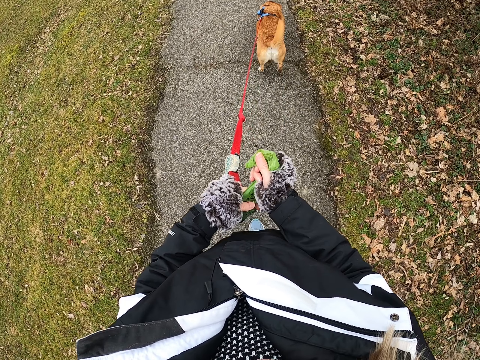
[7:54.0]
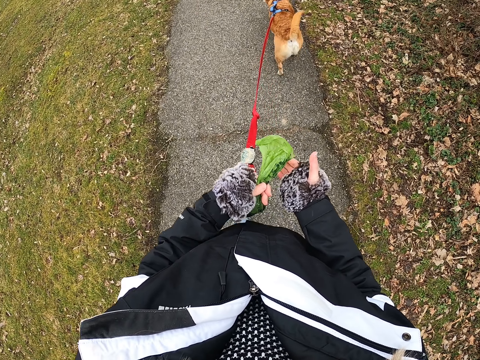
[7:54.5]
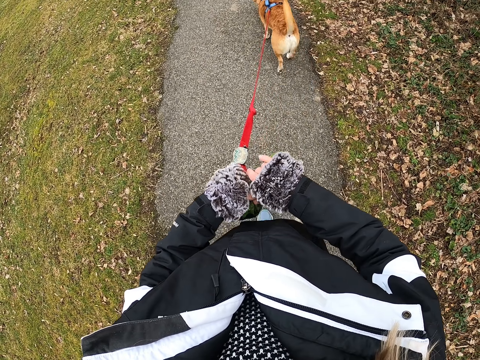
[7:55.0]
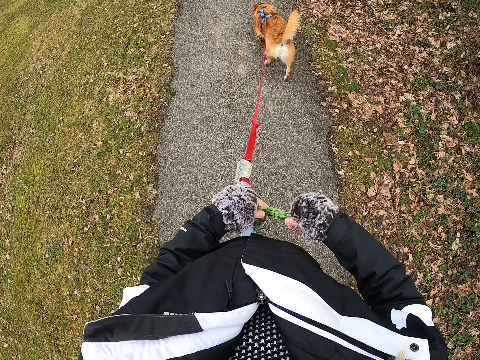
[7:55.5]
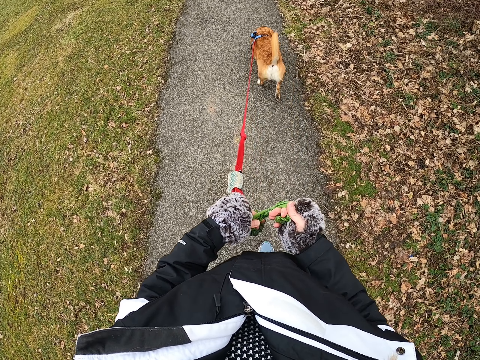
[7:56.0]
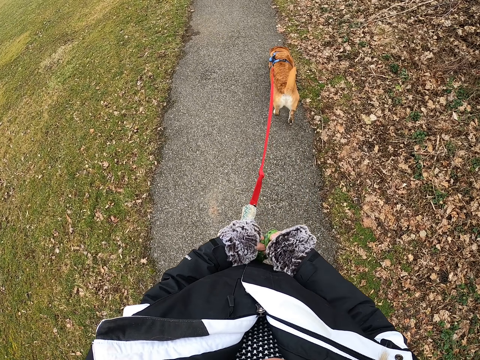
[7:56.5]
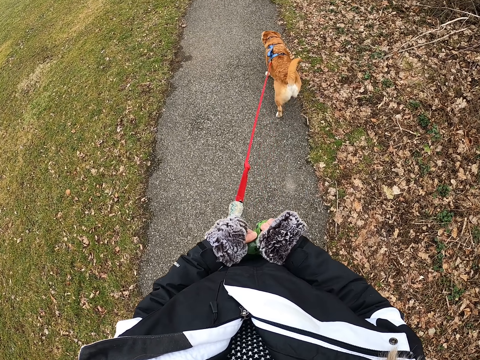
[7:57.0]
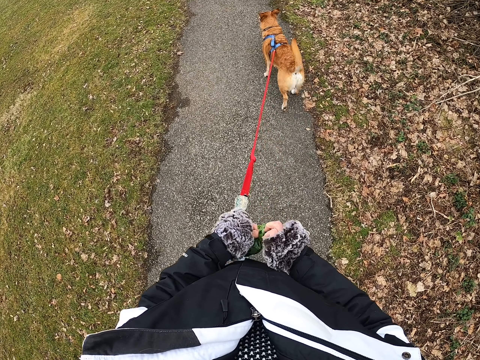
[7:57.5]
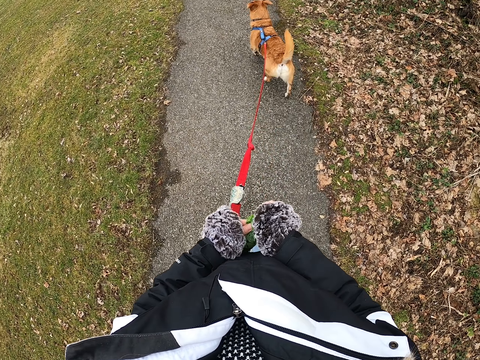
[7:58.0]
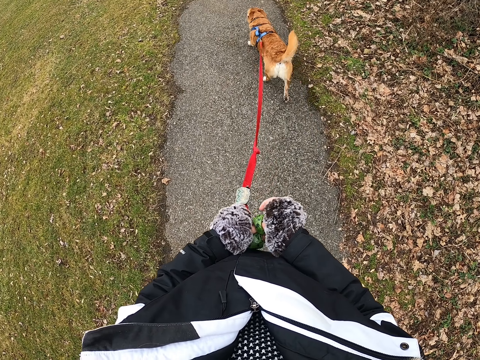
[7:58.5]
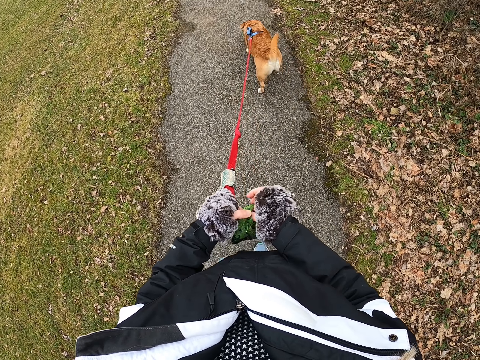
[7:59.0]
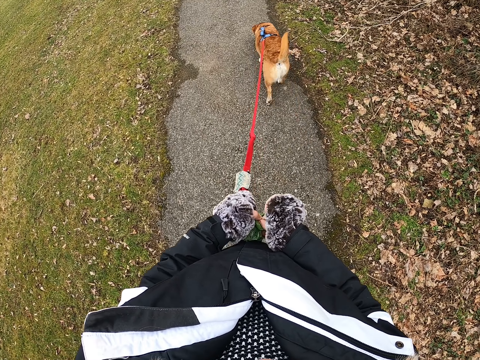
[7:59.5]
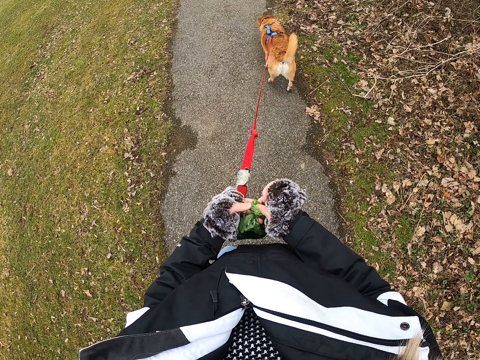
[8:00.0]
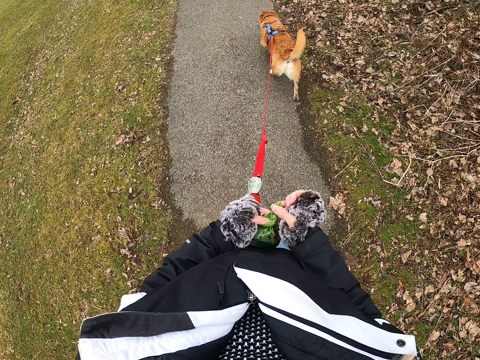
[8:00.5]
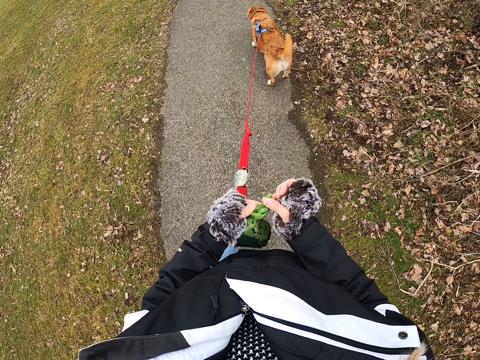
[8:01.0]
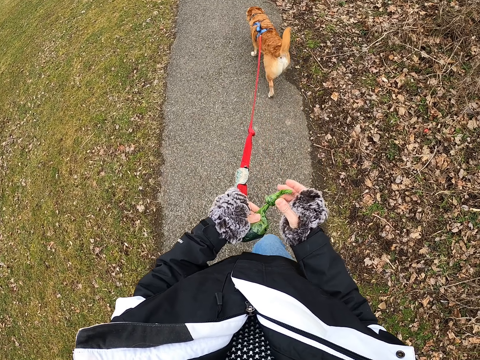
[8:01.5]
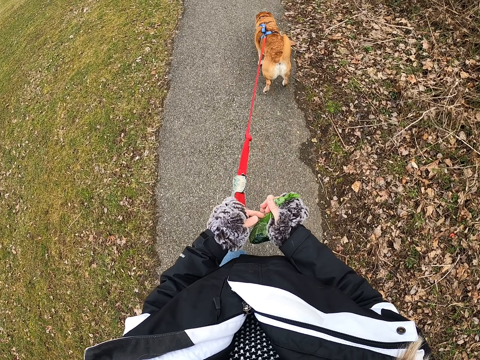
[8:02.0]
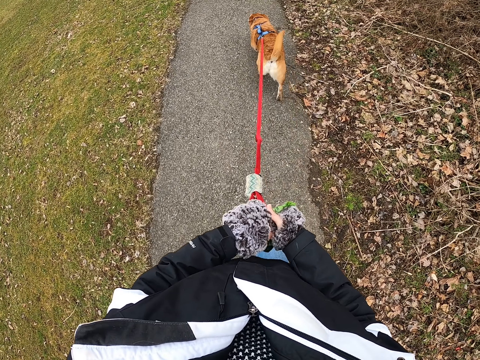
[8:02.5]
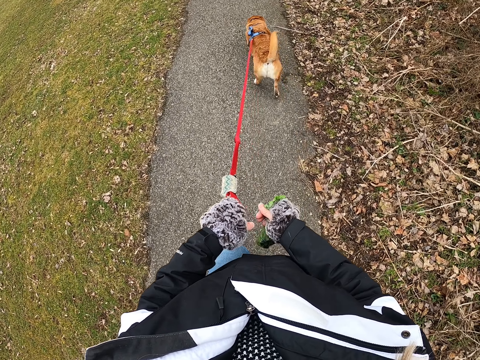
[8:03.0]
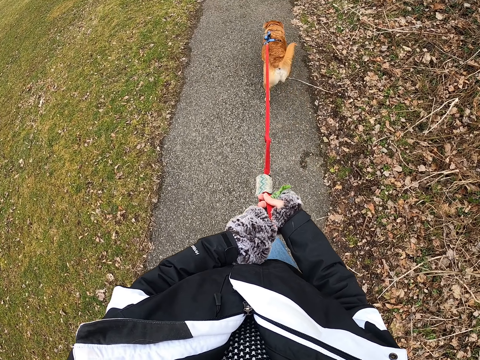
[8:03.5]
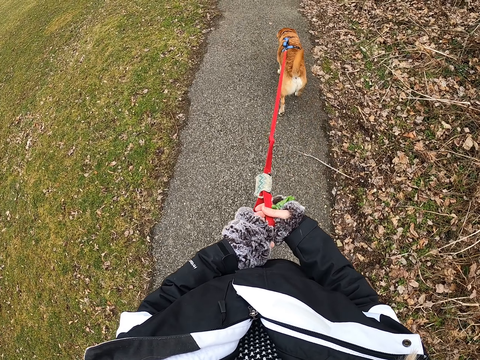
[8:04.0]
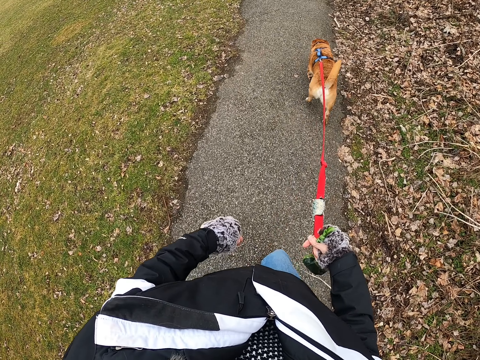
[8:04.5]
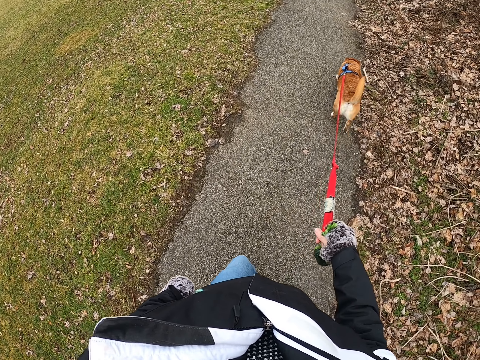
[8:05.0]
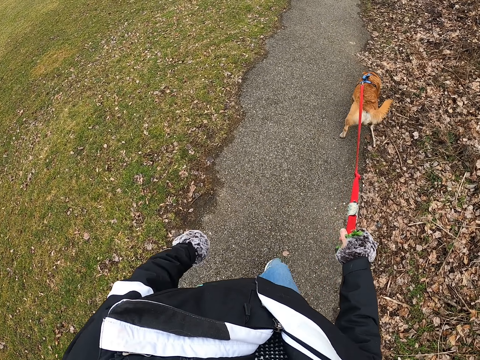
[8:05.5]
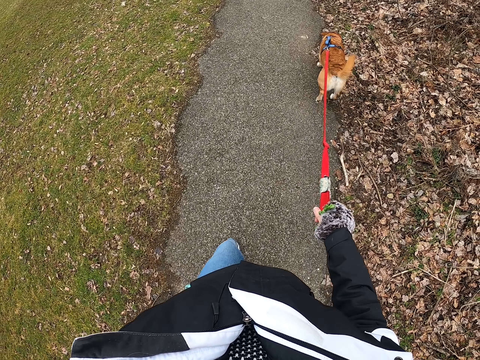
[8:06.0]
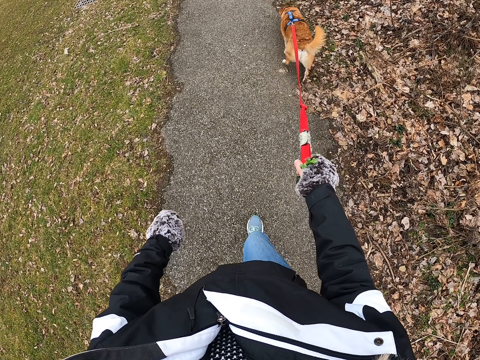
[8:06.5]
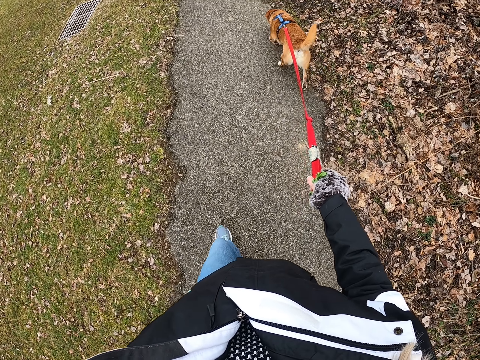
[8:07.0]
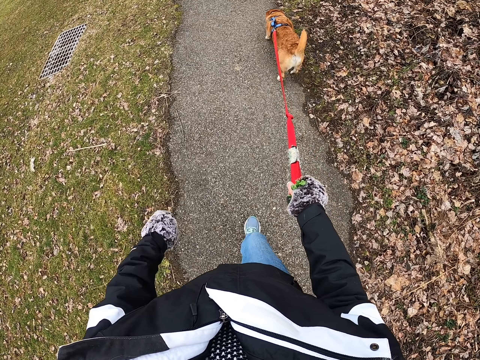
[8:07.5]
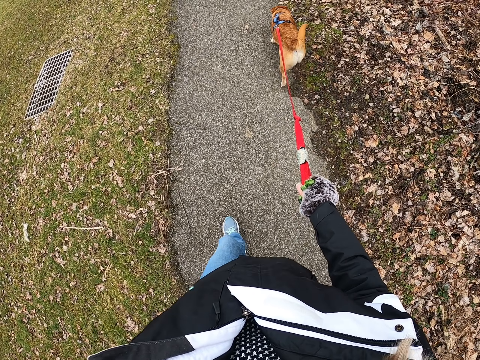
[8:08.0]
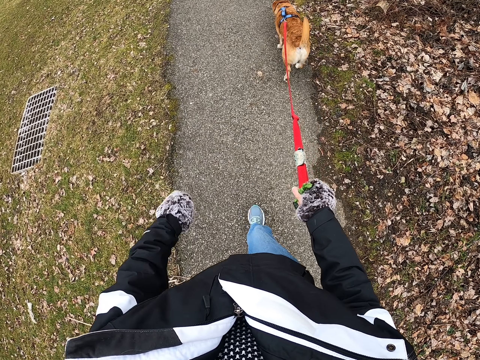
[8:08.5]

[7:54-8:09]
The camera wearer folds something in the plastic bag or paper. They tie the plastic bag. They walk on the road with the dog.

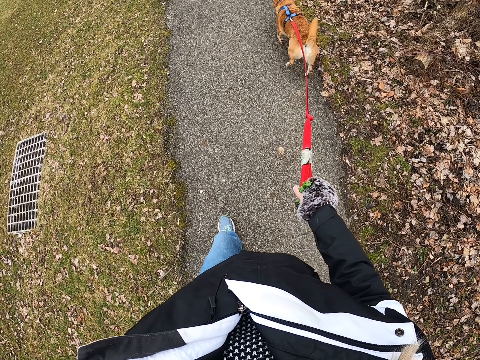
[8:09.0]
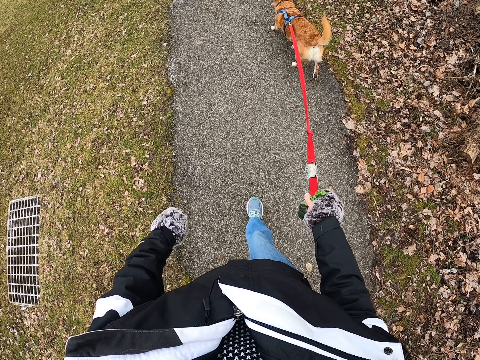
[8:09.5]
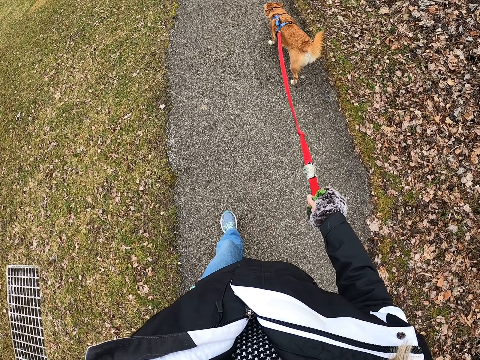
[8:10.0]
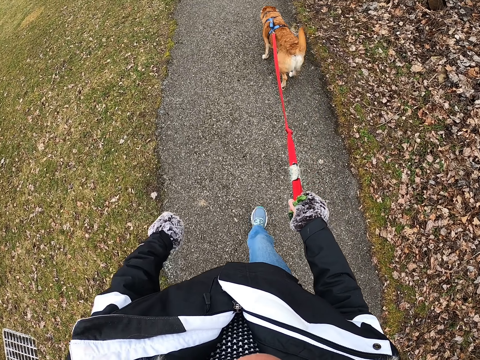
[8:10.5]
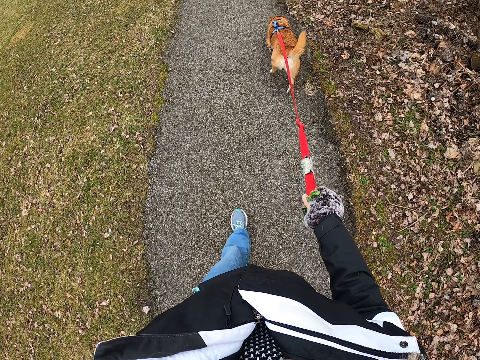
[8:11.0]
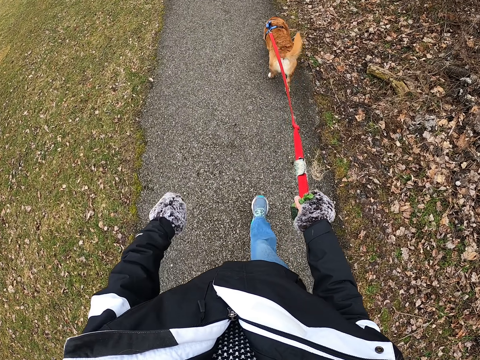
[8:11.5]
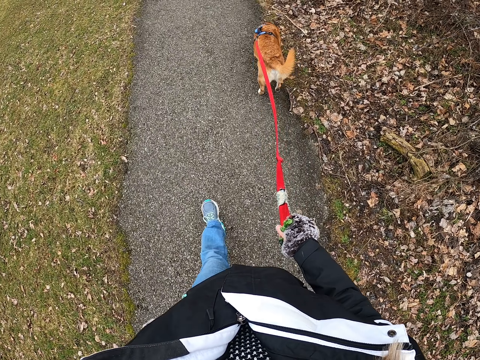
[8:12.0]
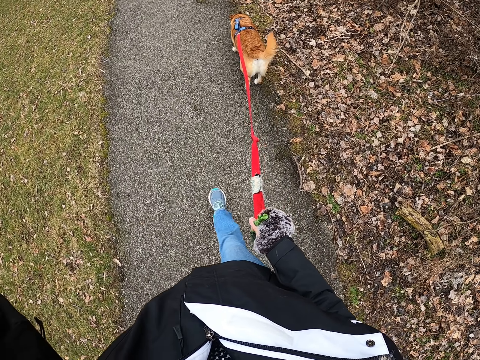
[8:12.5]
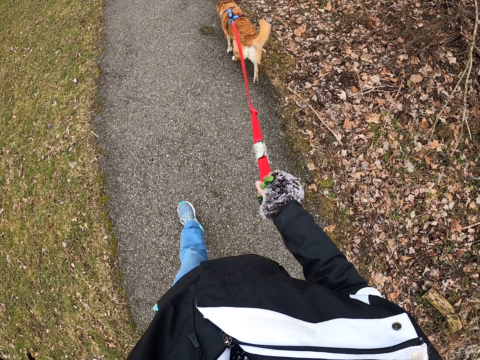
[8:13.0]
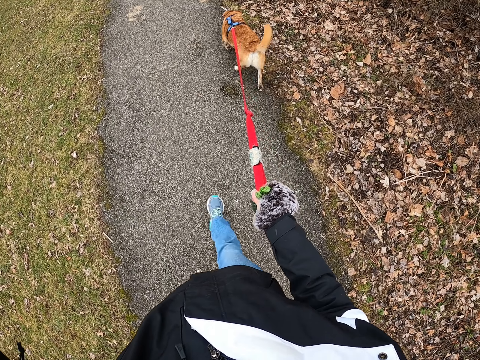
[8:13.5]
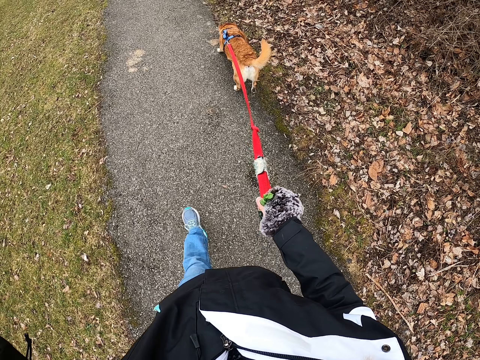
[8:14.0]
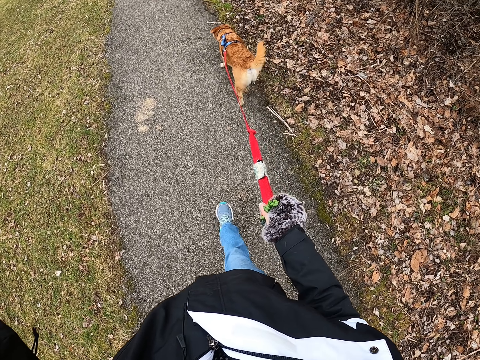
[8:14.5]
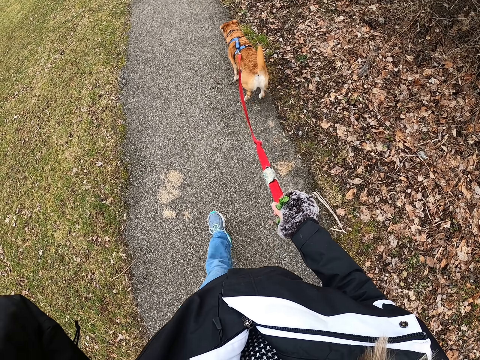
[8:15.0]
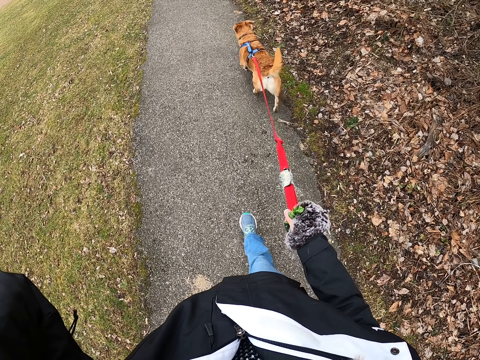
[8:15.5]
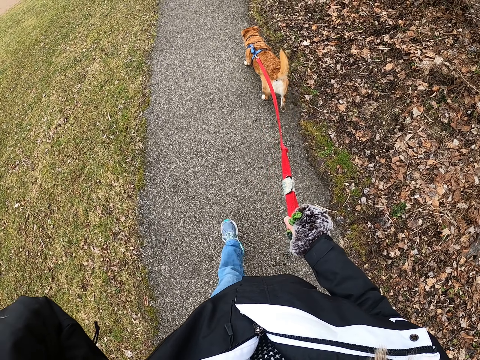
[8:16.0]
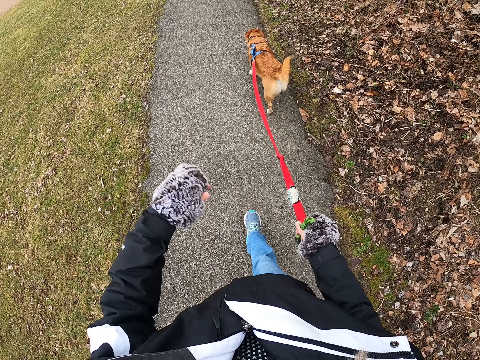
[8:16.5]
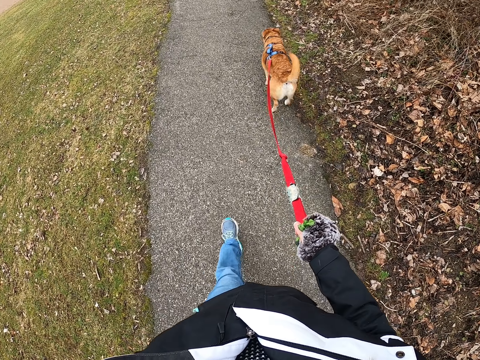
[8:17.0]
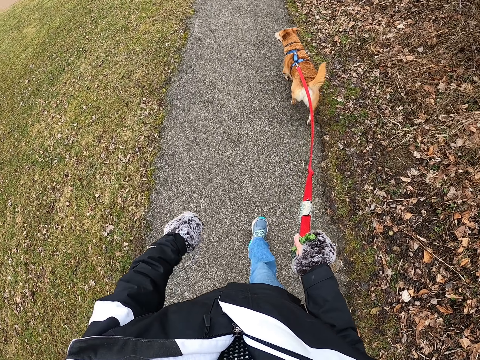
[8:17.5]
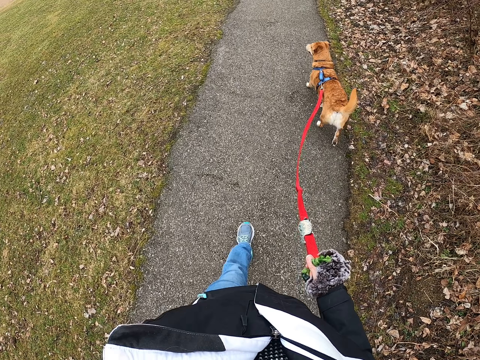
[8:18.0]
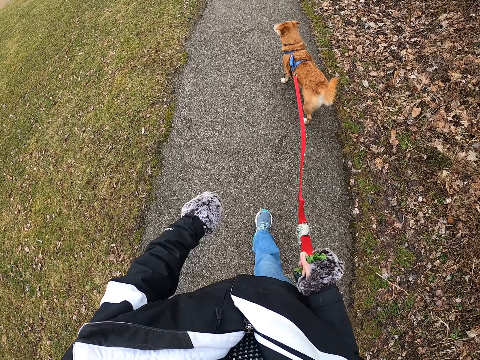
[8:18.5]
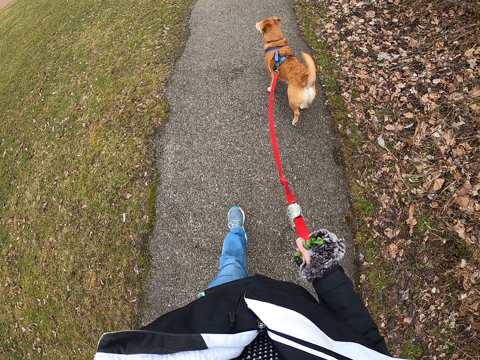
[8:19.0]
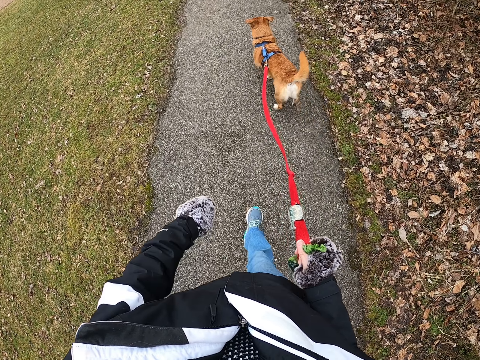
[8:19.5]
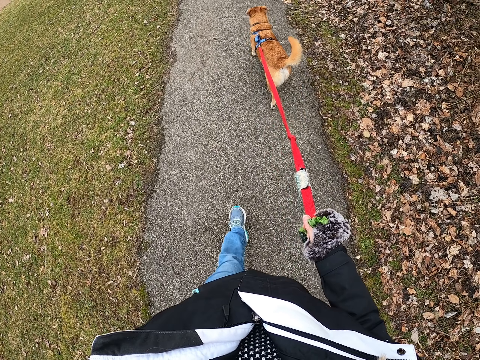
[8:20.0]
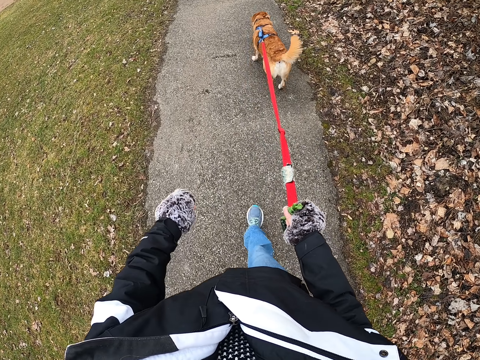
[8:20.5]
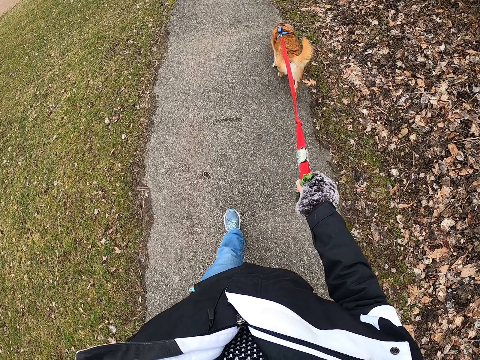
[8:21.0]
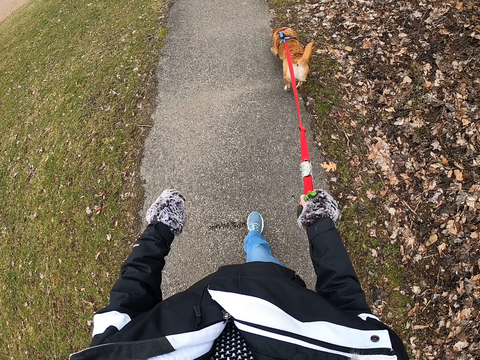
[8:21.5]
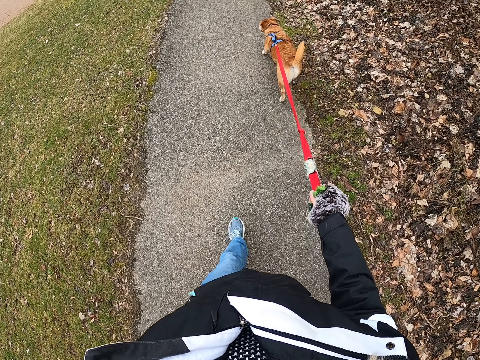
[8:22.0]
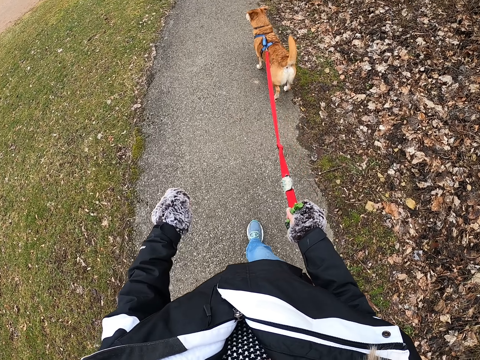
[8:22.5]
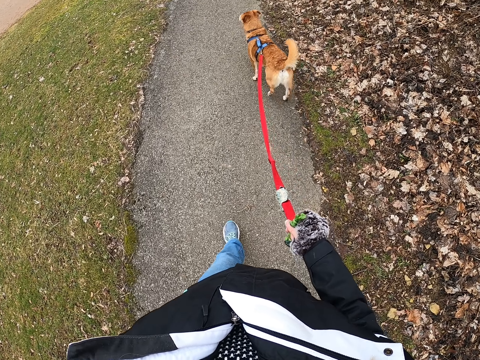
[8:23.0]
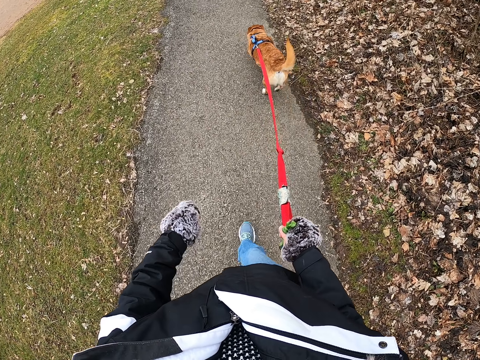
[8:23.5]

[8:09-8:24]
The camera wearer lifts the left hand. They do something with the left hand and walk on the road with the dog.
